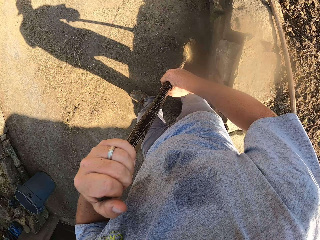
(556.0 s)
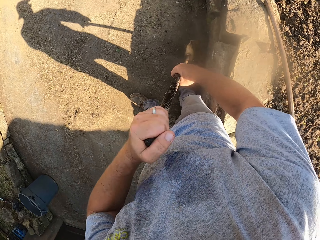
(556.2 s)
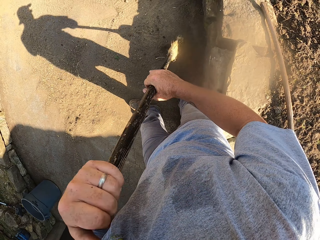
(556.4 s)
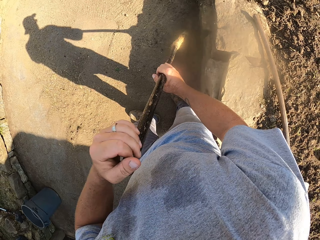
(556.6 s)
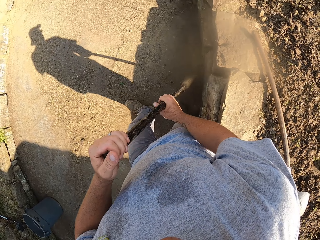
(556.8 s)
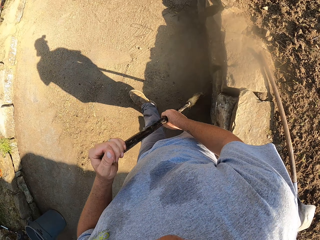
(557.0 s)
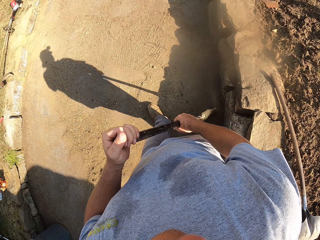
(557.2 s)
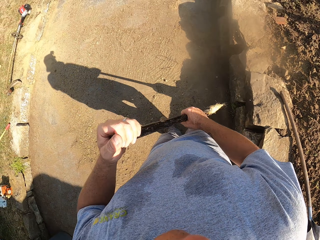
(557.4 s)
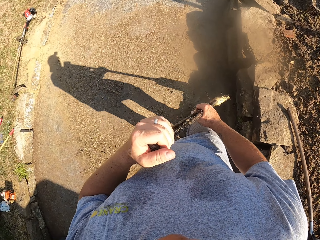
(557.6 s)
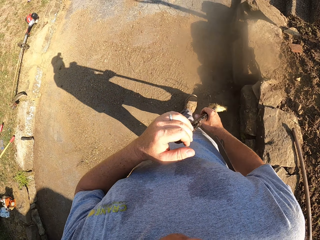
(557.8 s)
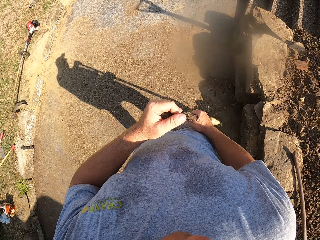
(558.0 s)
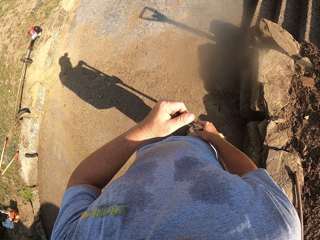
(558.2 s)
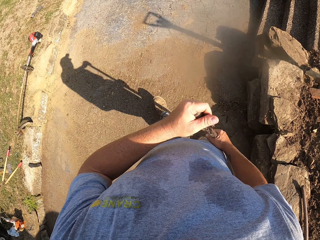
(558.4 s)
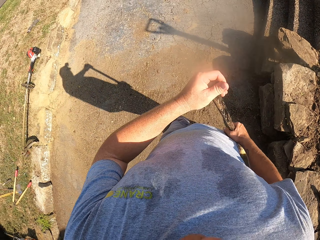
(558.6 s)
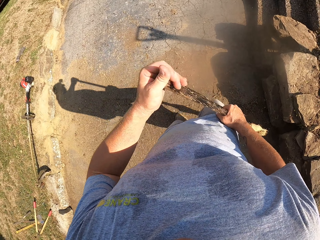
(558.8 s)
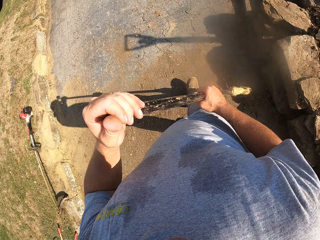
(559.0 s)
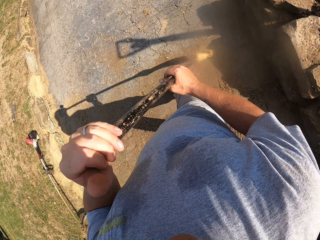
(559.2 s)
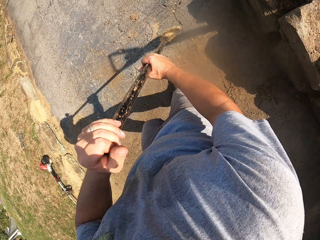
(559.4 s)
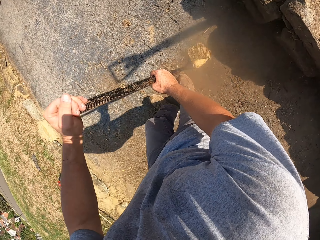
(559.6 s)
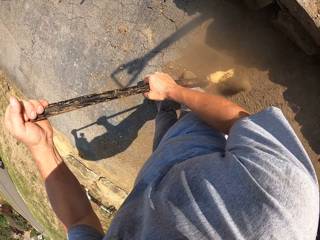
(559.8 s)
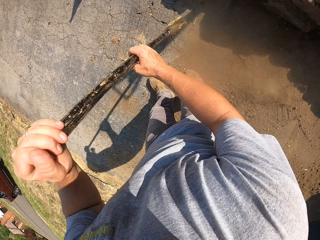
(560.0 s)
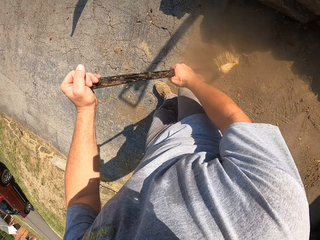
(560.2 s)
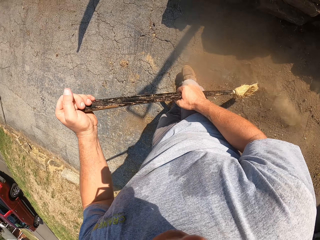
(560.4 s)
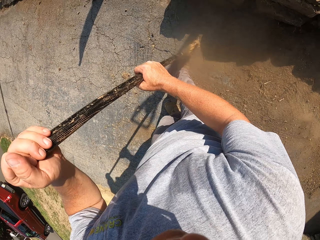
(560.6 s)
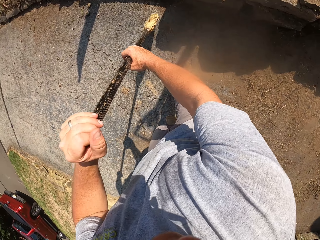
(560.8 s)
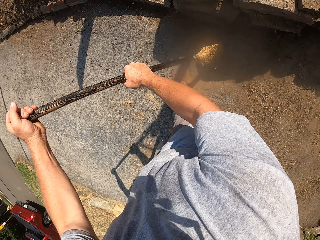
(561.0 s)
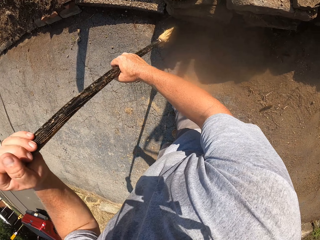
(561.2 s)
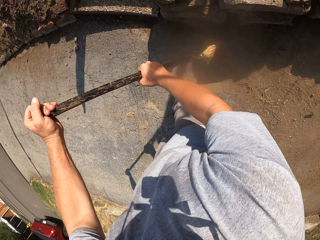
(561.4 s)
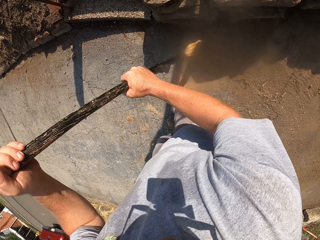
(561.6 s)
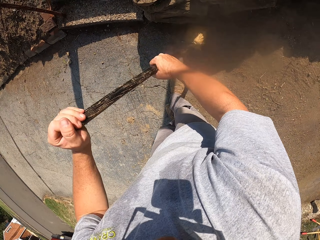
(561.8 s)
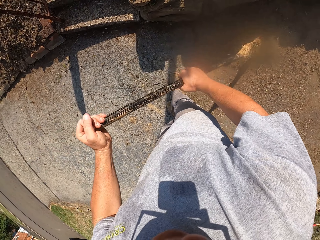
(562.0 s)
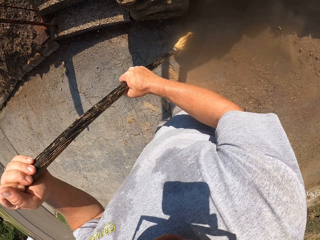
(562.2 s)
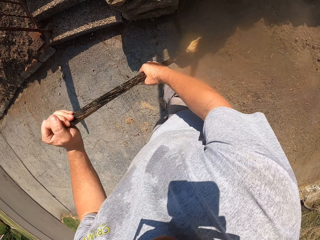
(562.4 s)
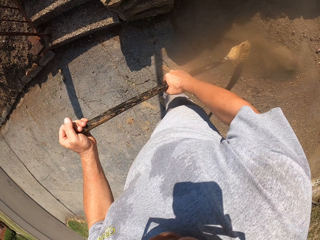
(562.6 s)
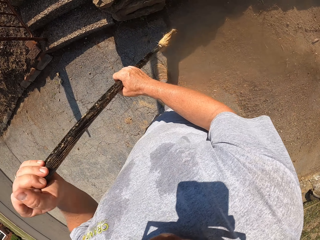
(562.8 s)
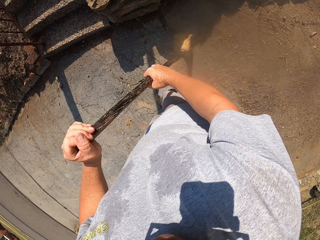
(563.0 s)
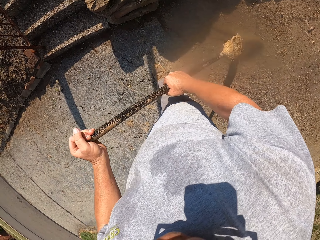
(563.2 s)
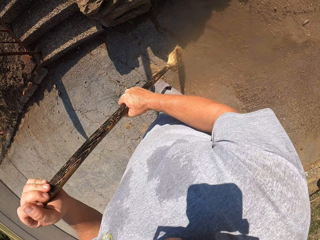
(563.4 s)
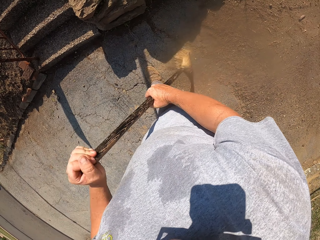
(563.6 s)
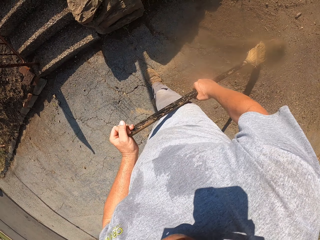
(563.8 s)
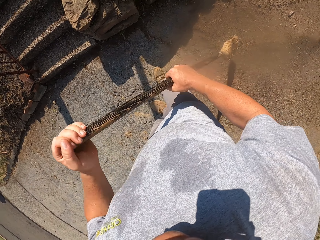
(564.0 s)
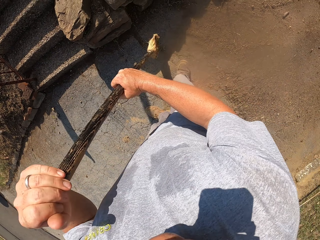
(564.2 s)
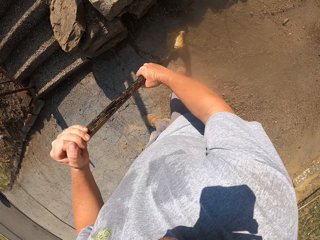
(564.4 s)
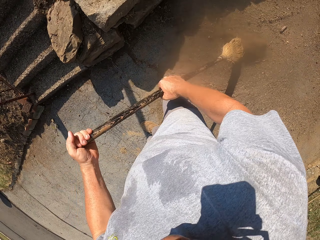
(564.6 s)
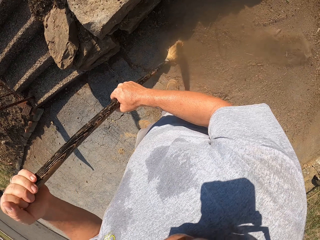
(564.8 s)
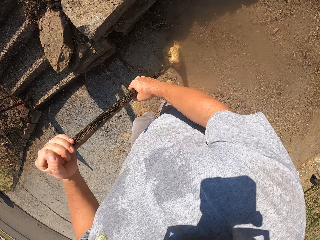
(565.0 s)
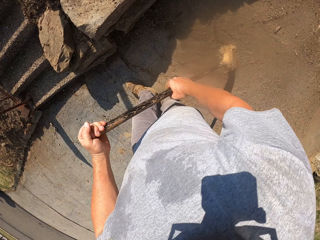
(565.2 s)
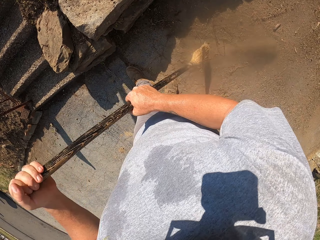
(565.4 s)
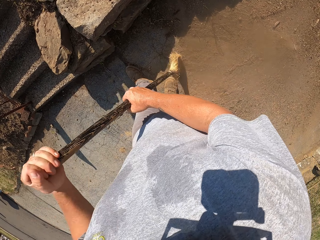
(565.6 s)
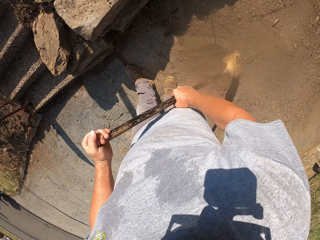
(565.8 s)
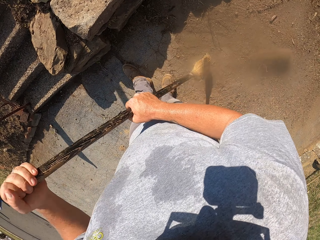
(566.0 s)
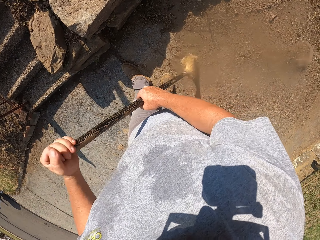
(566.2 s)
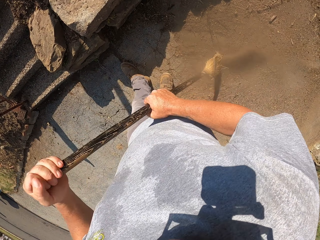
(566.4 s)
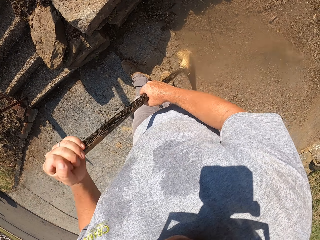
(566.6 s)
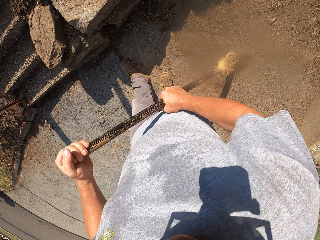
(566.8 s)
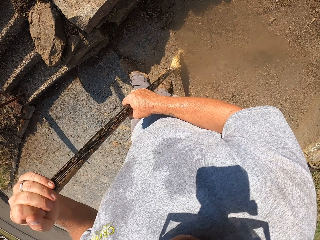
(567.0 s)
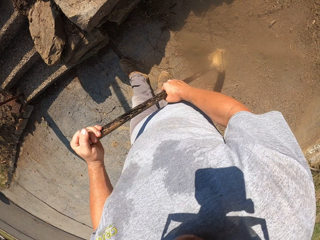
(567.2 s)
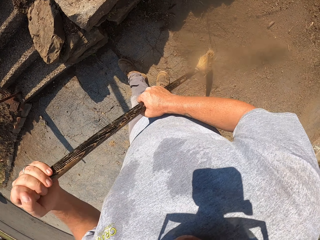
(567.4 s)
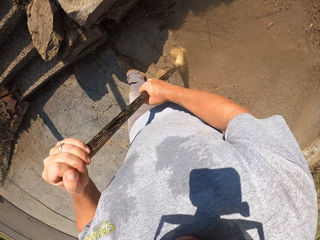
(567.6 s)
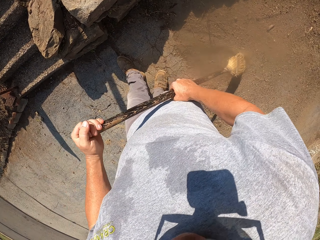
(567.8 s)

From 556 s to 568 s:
The camera wearer walks around. They sweep the ground.

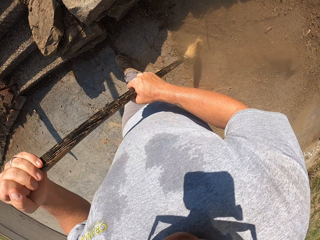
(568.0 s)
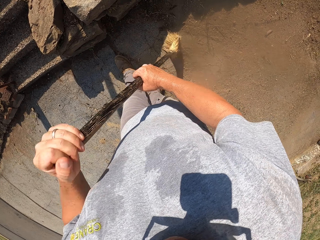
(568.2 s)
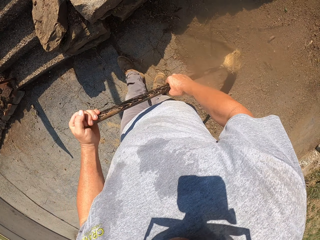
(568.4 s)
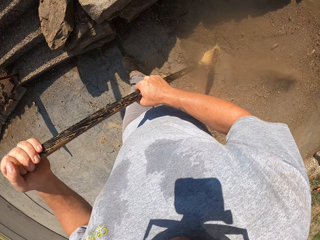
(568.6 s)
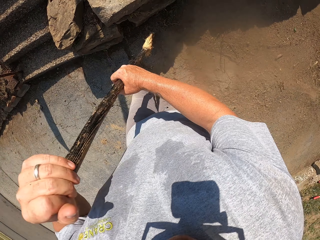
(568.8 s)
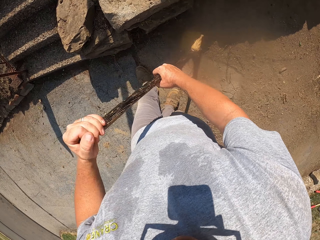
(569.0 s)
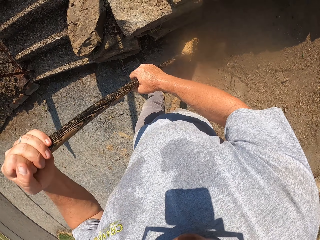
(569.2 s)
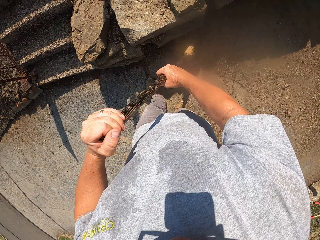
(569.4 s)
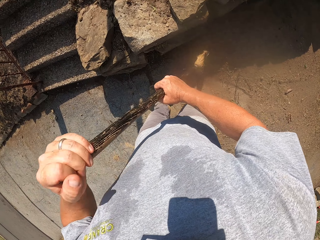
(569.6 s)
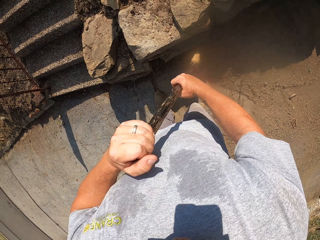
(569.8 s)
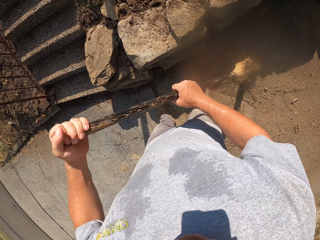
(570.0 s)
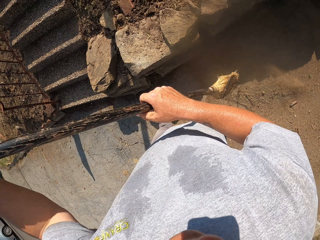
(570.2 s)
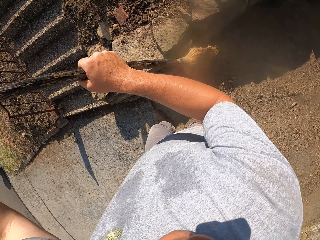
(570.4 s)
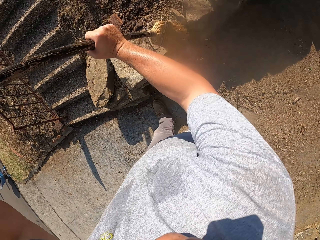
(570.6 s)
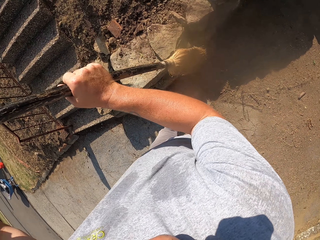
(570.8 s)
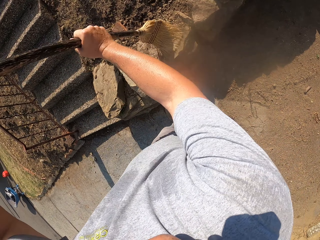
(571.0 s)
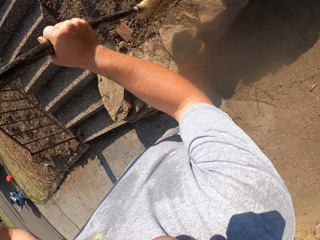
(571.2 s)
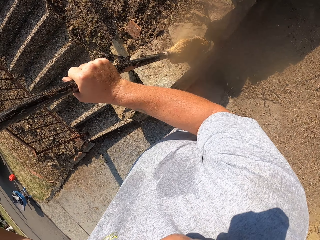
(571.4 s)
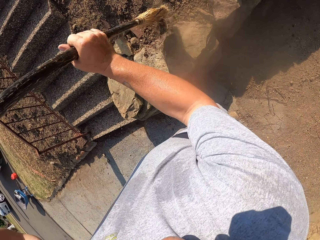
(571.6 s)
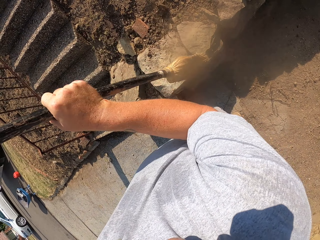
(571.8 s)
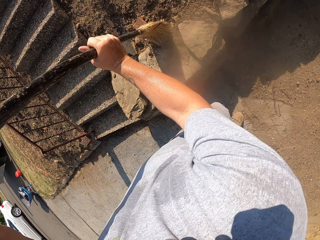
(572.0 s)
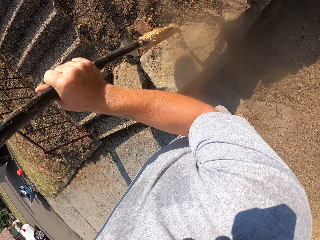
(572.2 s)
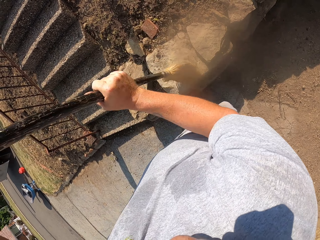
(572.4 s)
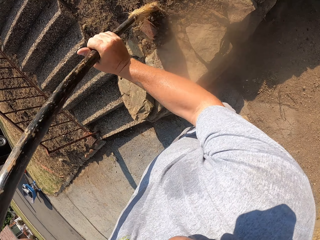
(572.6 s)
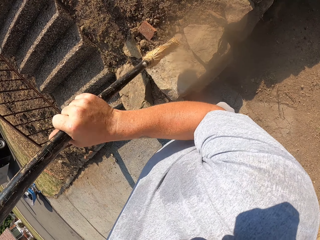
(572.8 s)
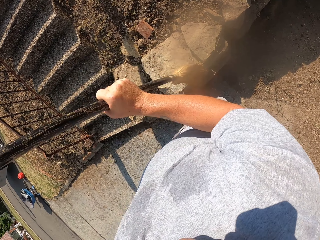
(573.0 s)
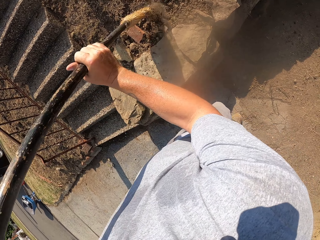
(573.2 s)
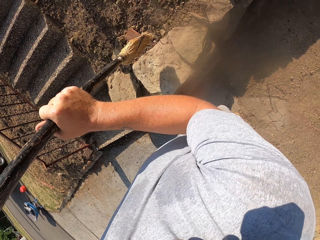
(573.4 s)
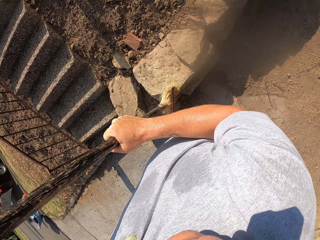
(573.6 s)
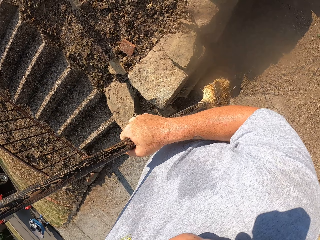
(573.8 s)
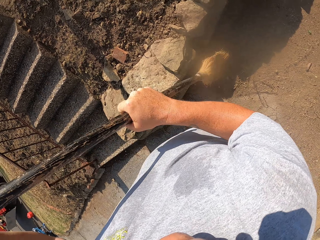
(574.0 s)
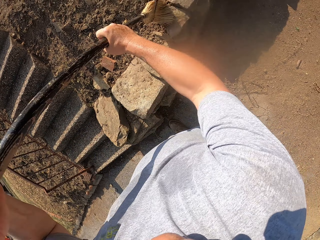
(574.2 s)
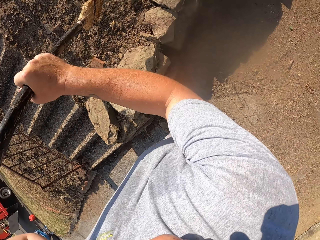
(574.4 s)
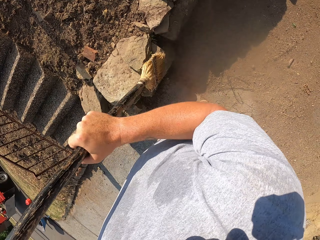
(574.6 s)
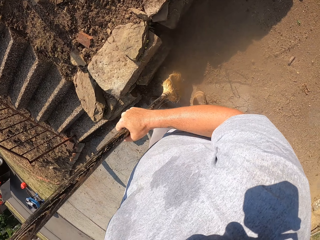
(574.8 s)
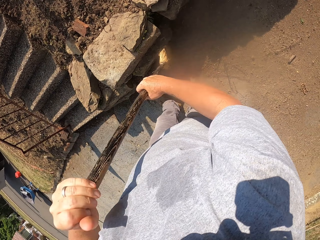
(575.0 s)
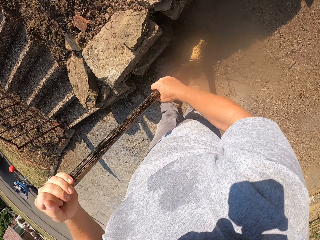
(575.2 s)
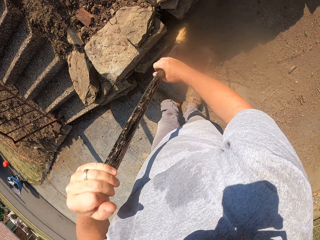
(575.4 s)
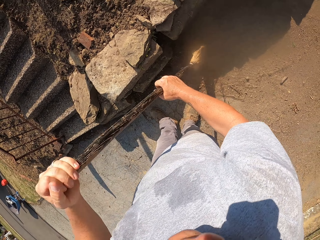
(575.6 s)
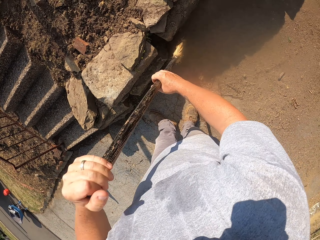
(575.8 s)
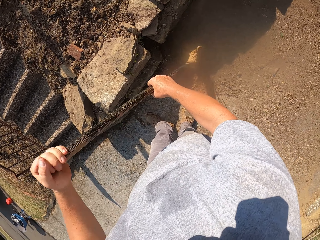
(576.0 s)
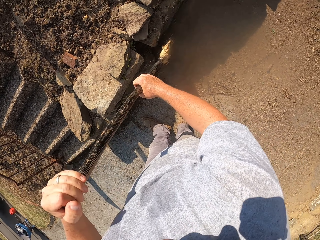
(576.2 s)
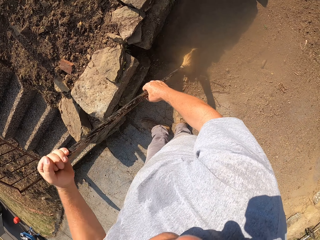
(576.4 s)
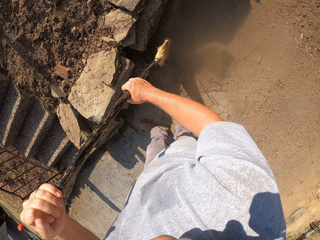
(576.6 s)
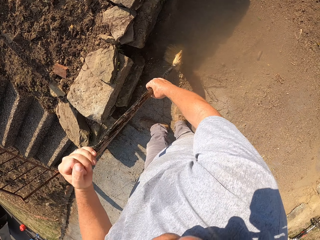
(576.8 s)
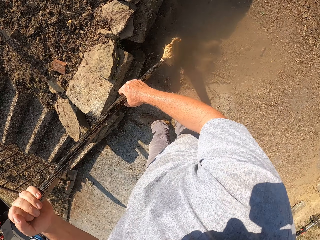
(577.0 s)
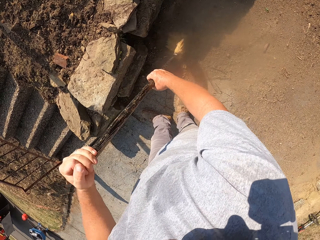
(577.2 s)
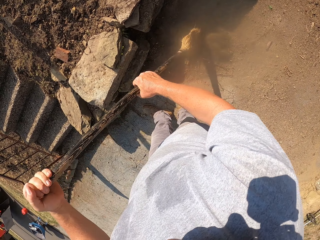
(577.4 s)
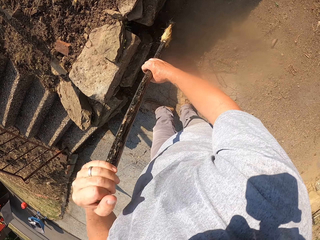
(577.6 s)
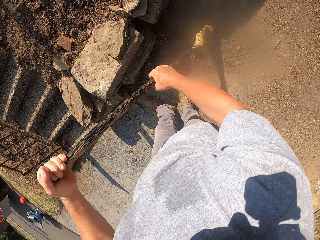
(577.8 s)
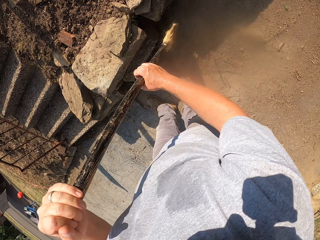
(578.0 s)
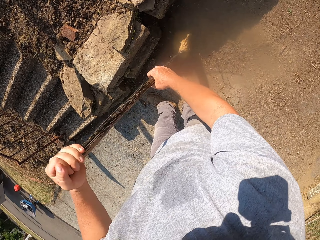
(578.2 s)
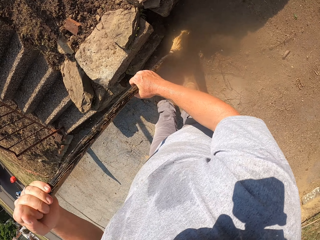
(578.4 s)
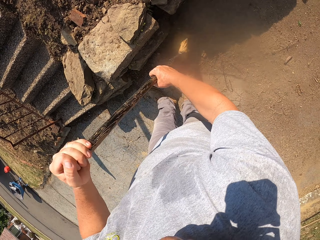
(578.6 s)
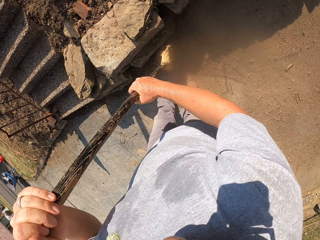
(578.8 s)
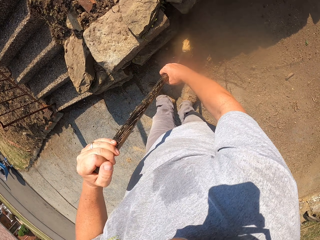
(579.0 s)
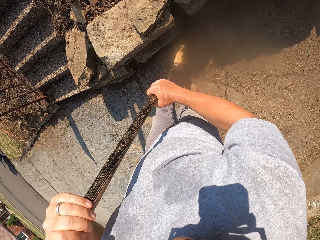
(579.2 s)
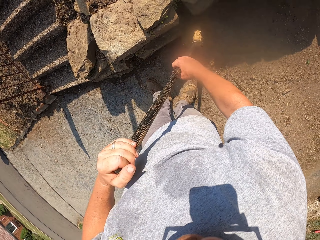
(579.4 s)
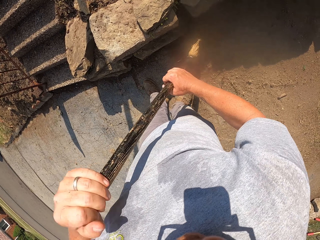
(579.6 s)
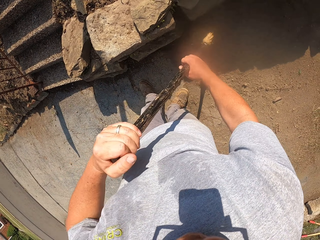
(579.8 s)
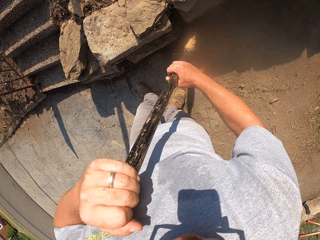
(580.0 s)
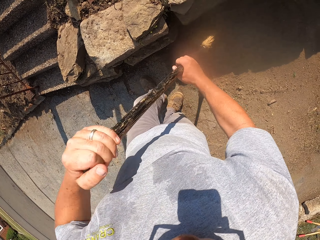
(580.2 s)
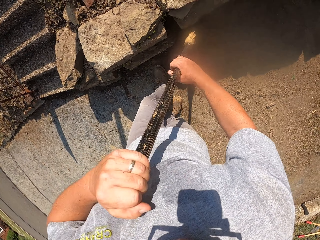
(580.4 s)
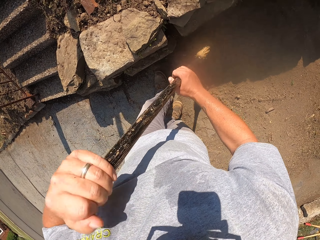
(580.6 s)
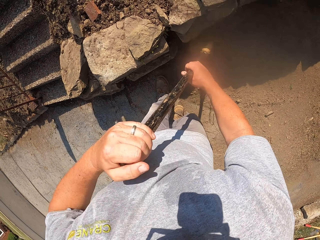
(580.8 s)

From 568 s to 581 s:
The camera wearer sweeps the wall. They sweep the ground.
